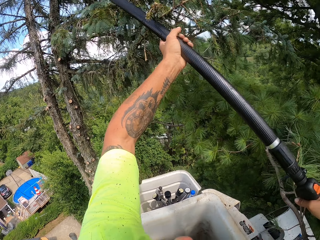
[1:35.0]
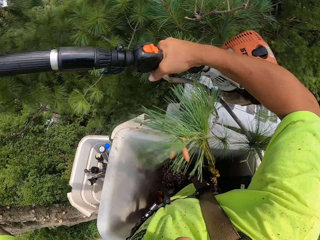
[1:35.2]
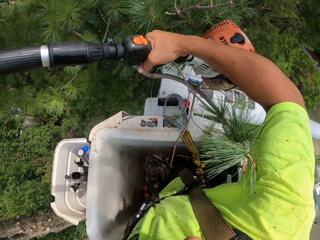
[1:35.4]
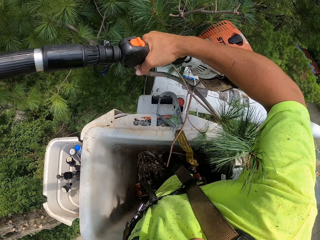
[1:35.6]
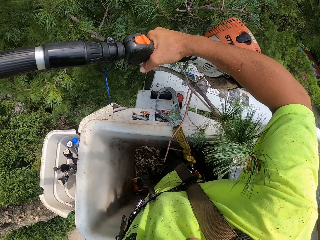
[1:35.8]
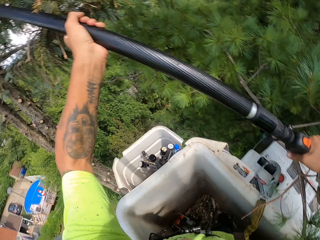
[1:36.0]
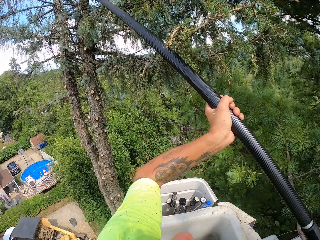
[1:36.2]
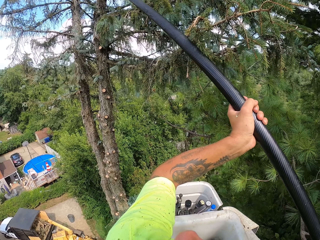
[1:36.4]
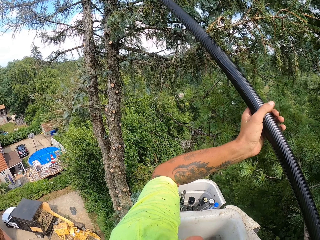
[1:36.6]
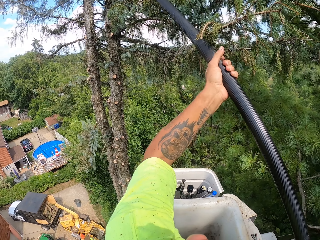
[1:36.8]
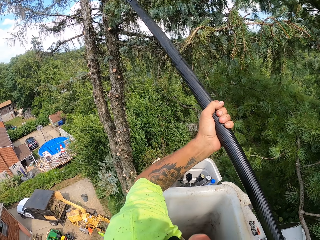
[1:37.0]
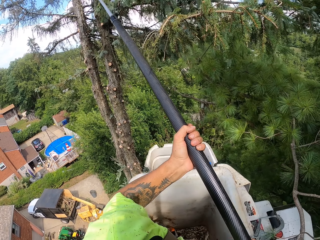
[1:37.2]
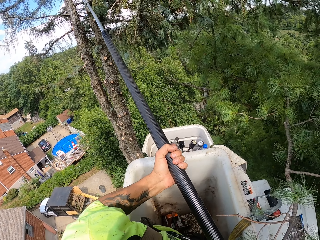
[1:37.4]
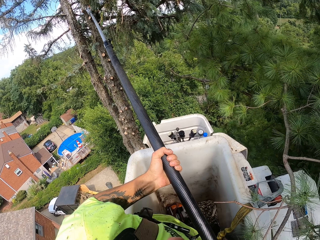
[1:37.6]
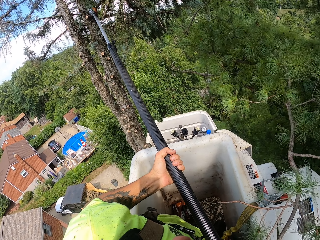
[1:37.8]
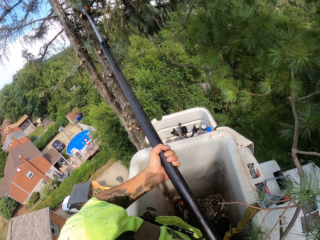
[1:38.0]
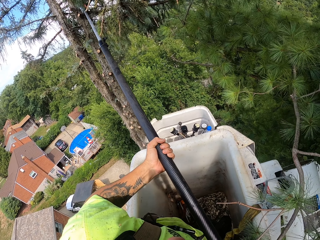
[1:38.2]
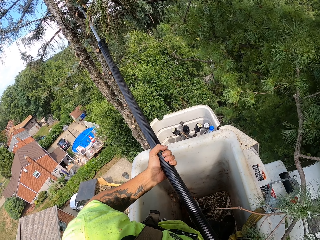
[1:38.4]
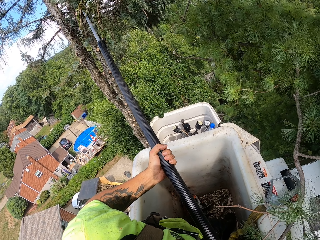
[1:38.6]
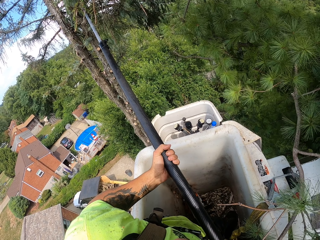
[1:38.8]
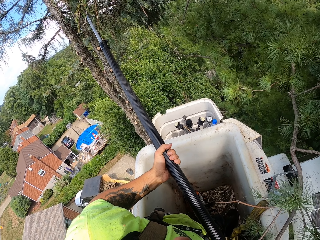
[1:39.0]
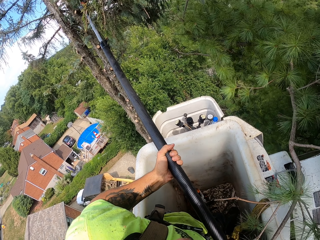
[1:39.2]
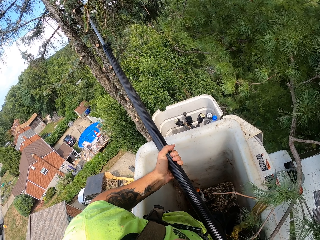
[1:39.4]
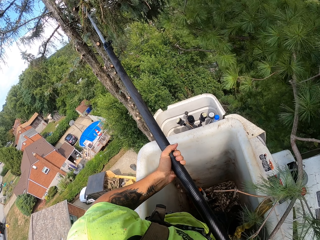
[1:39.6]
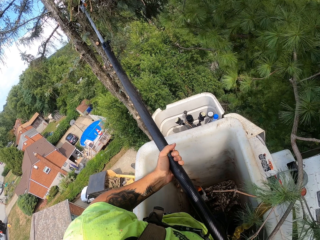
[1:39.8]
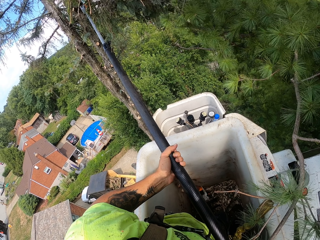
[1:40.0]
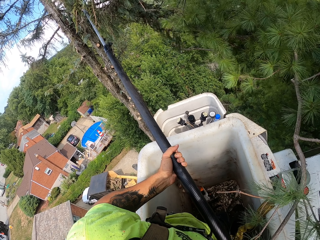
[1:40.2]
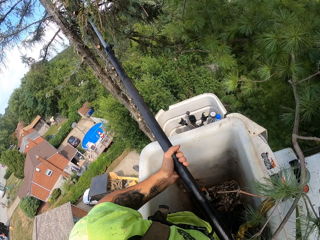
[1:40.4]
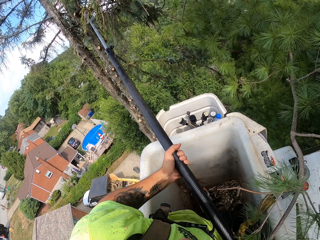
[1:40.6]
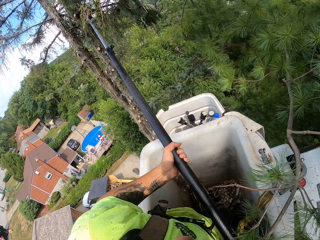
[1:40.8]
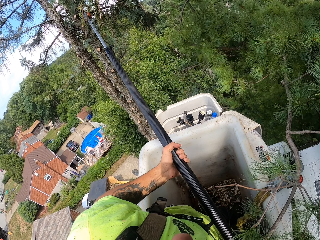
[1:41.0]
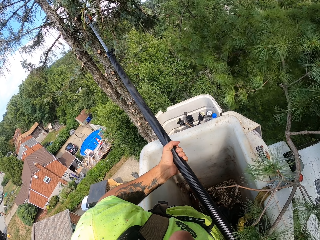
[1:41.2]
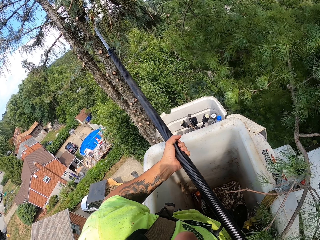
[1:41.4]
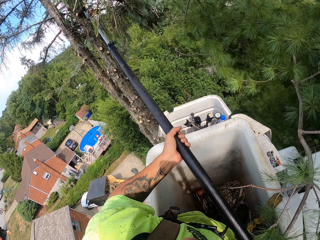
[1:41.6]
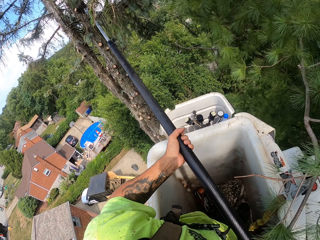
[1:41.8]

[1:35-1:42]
The camera wearer looks around. They cut the branches.

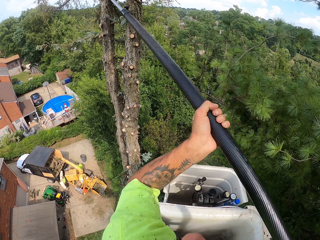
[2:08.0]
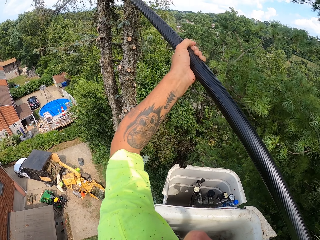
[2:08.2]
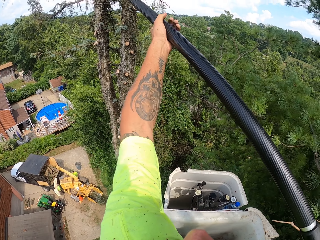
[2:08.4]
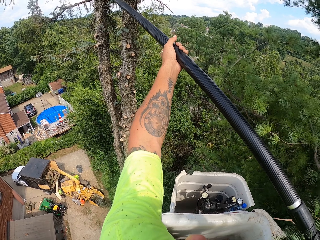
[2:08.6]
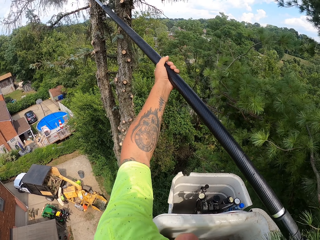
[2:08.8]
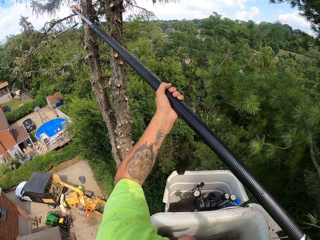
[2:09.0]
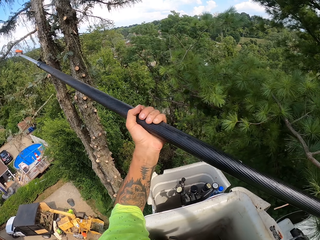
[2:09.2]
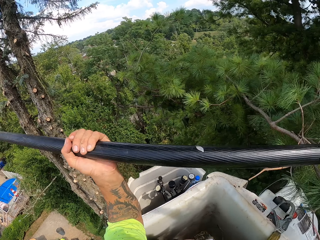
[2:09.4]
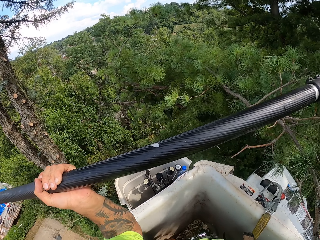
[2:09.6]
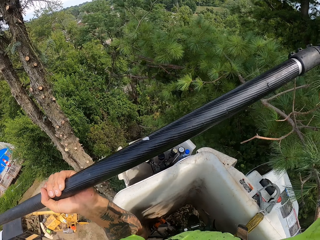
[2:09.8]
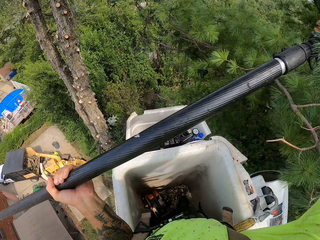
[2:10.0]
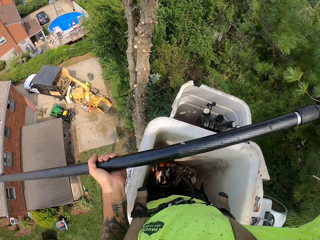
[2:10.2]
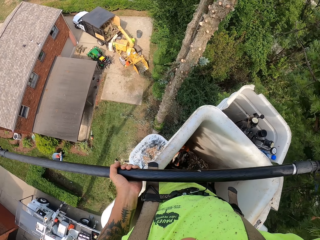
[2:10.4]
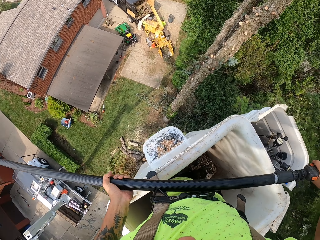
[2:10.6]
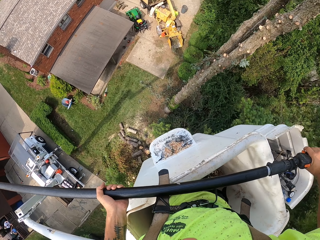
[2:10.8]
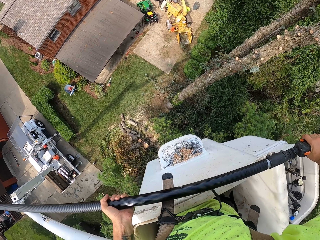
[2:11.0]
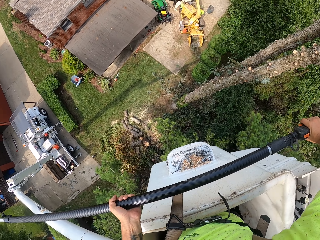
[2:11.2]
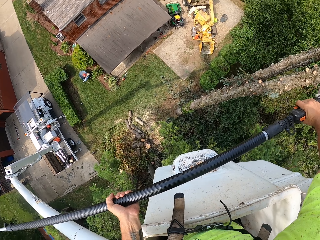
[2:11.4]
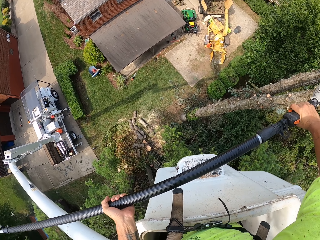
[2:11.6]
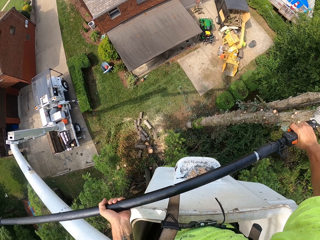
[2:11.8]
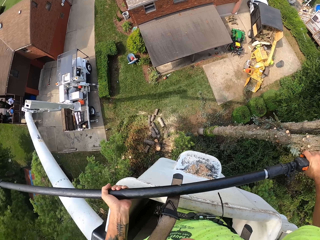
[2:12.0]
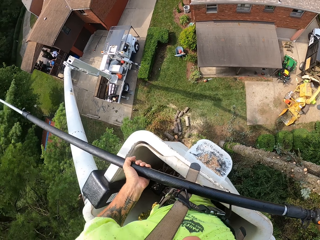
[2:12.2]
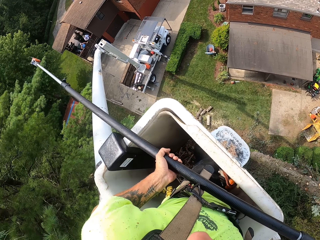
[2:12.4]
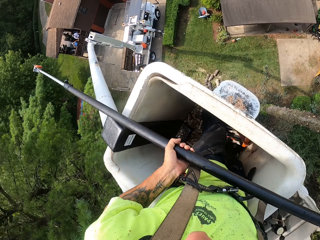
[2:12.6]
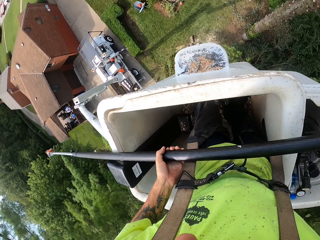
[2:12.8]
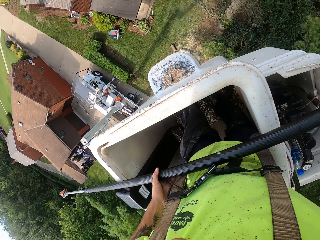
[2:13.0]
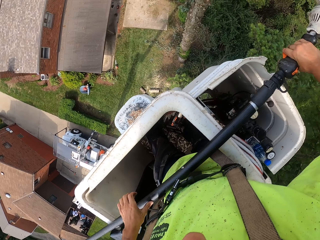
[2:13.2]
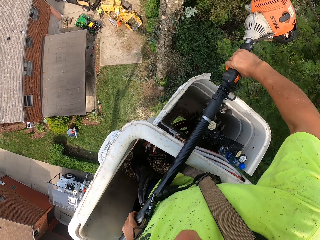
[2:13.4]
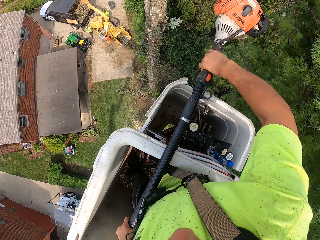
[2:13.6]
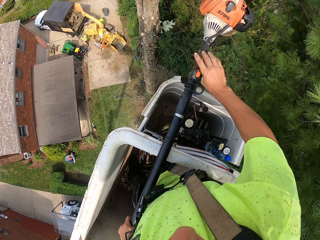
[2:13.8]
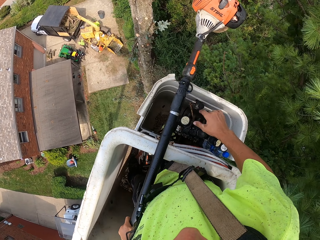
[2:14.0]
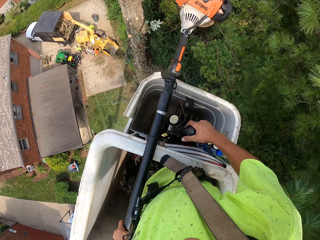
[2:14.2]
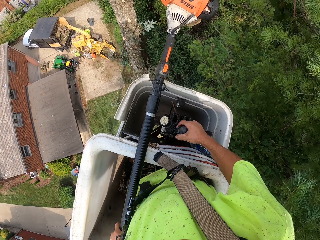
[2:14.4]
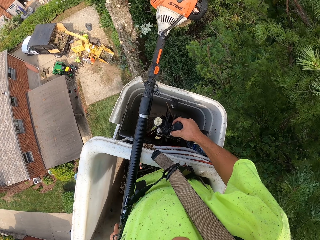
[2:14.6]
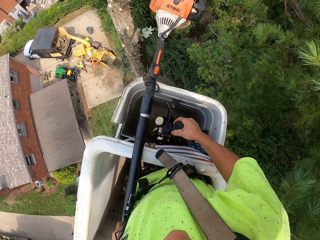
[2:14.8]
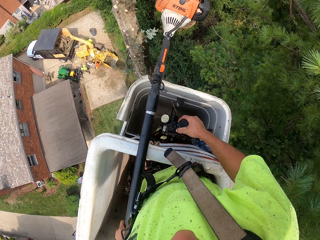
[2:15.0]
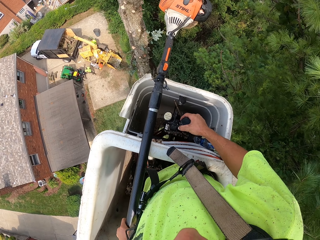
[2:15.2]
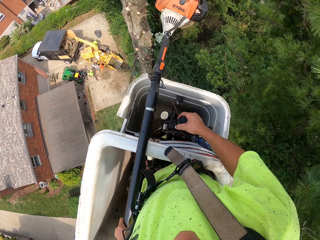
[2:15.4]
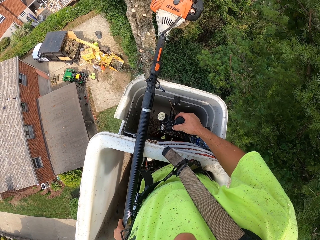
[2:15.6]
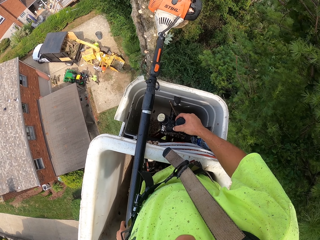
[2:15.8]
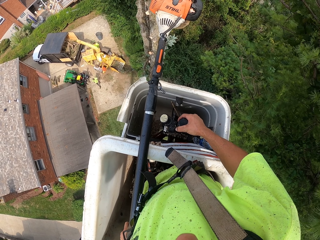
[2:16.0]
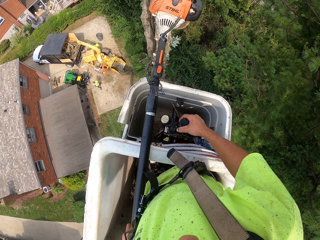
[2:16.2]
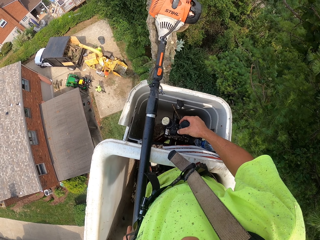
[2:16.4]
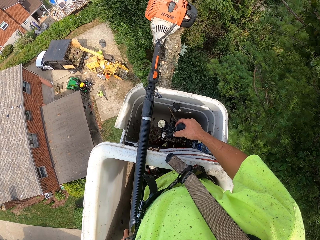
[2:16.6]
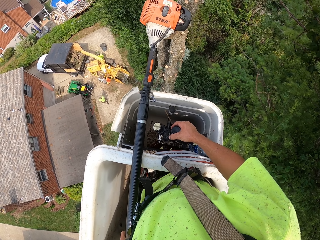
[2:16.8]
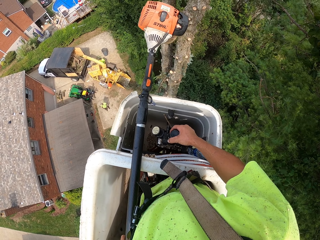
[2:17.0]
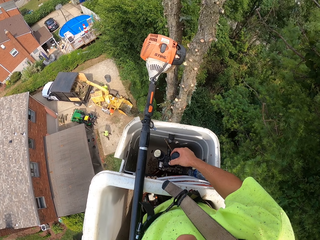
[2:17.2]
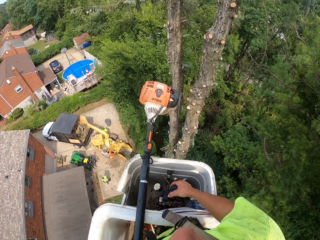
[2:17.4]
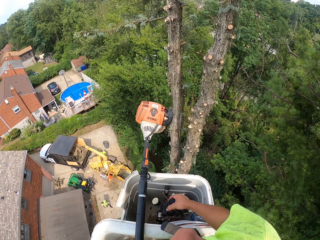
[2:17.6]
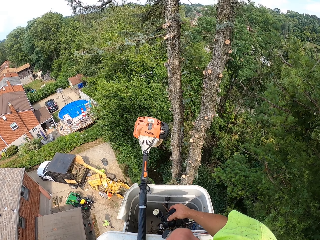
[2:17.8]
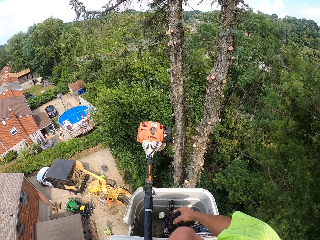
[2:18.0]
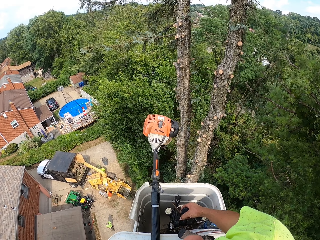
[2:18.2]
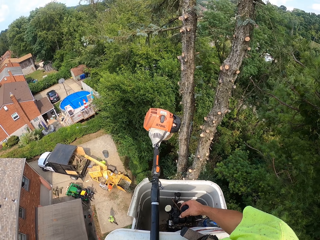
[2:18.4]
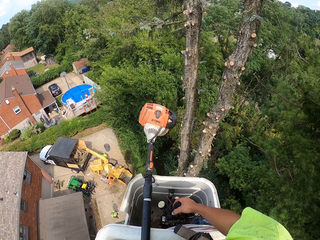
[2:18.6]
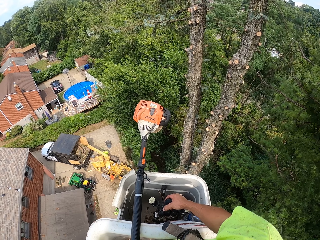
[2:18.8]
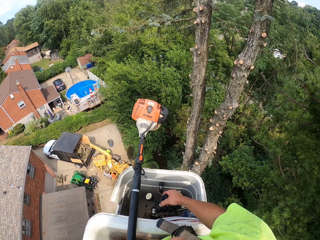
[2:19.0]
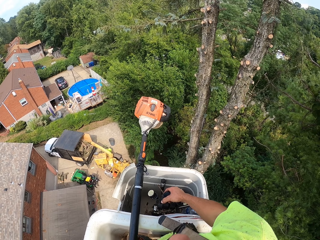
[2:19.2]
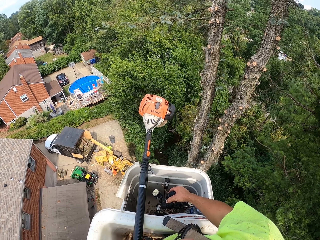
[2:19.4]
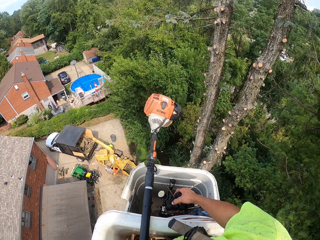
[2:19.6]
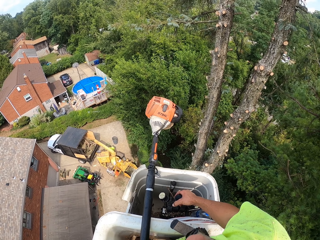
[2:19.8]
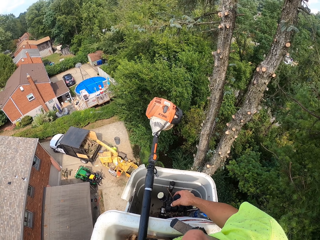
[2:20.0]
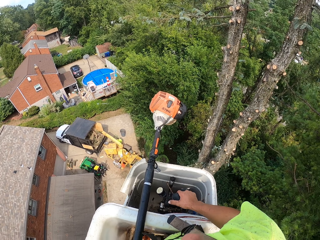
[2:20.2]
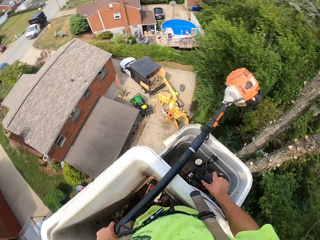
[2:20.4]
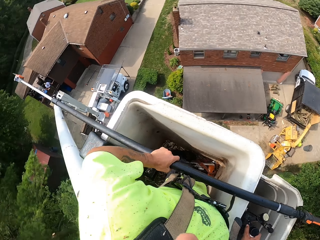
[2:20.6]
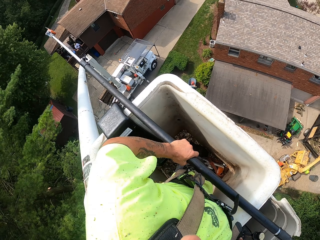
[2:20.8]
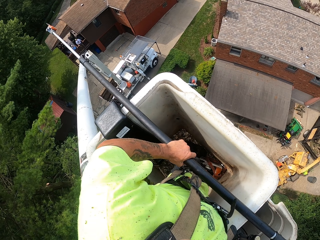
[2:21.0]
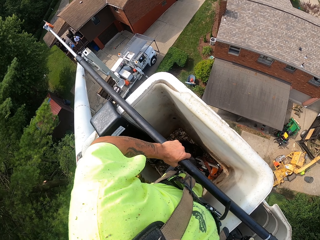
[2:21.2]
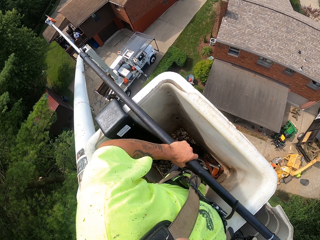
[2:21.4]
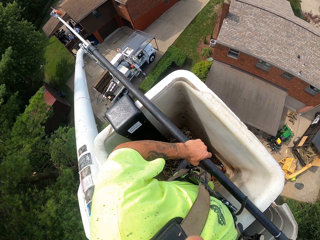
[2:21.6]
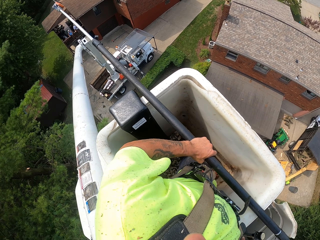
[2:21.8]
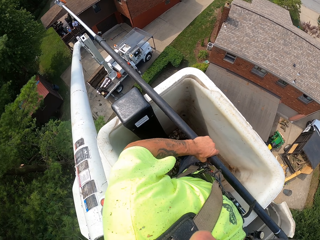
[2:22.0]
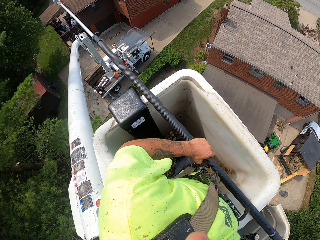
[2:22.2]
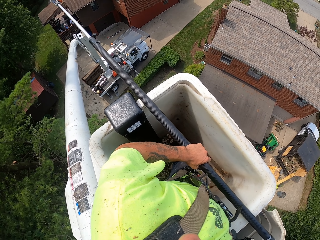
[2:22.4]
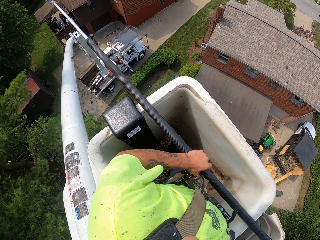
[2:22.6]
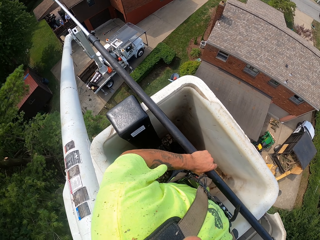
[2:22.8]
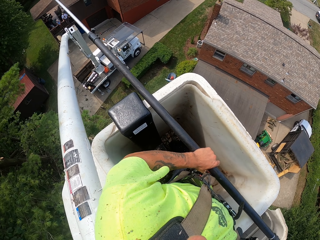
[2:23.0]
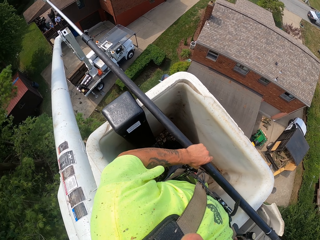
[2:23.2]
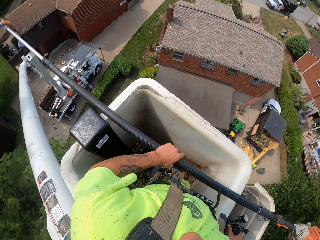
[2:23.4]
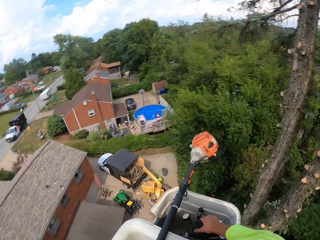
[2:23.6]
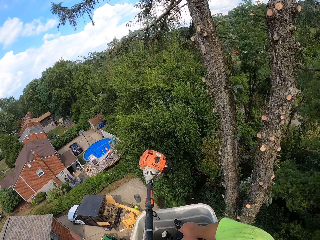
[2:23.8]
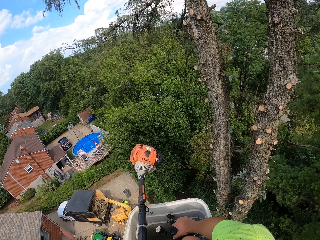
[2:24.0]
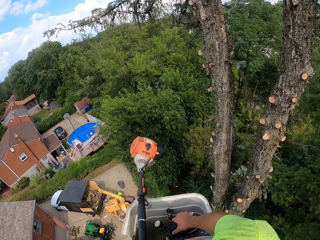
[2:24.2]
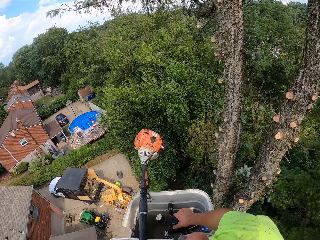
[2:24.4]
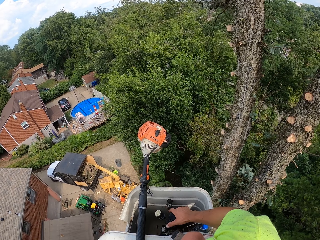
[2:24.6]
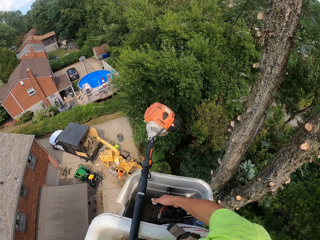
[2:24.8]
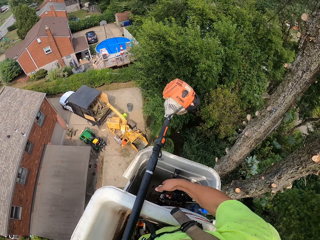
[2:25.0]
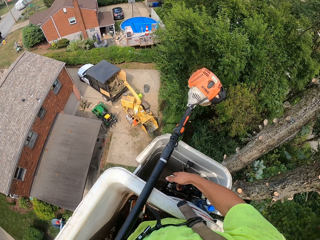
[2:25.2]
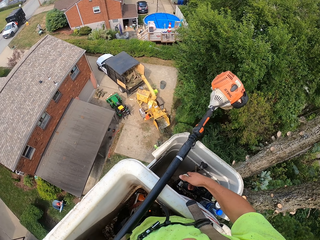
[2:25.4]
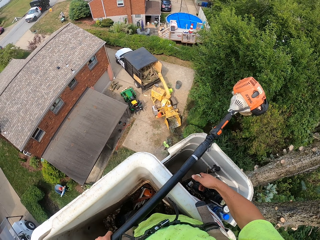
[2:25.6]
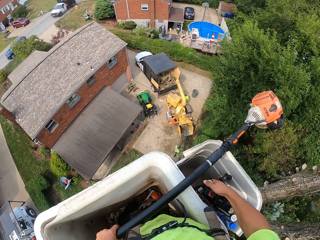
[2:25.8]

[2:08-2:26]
The camera wearer puts the chainsaw on the forklift with his hands. He looks around. He looks around again. He puts the telescopic tree pruner on the pruning tower. He operates the hydraulic control in the forklift with his right hand. He adjusts the pruning tower and touches the pruning tower gear. He adjusts the pruning tower. He looks around. He adjusts the pruning tower. He looks around. He adjusts the pruning tower. He looks around.
